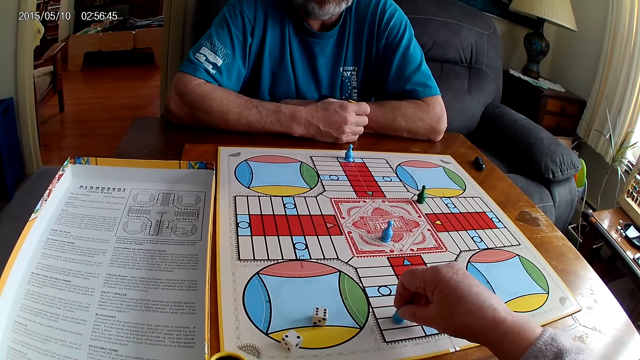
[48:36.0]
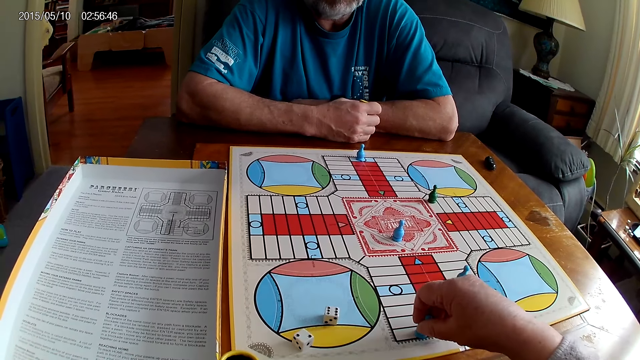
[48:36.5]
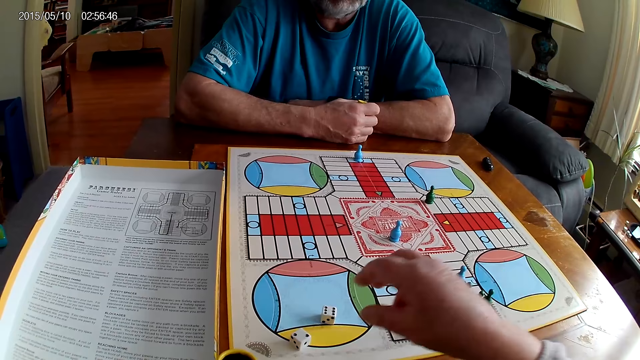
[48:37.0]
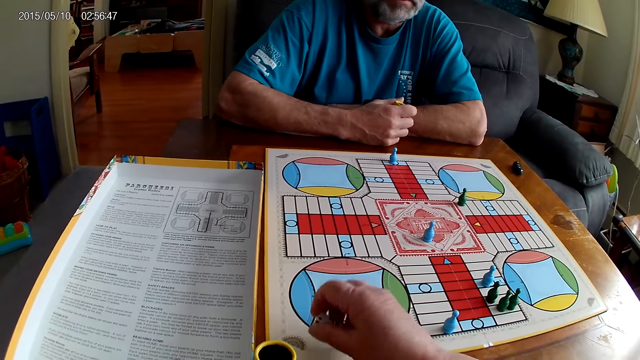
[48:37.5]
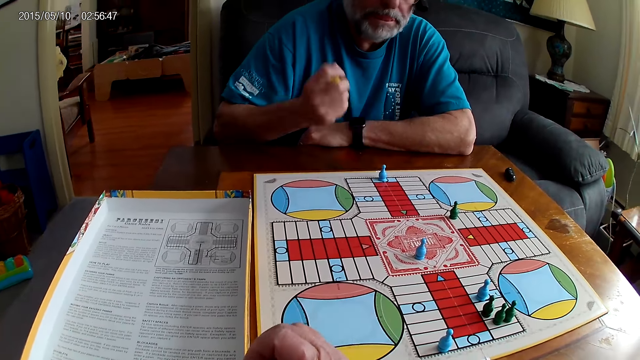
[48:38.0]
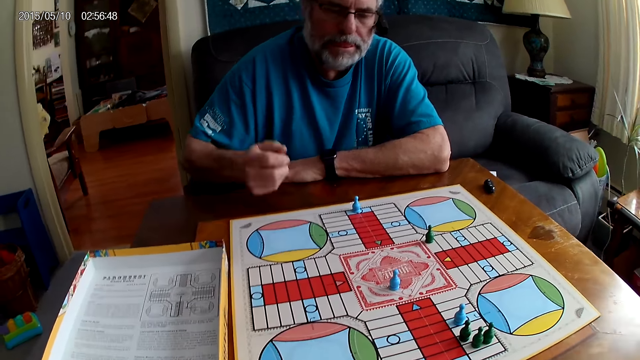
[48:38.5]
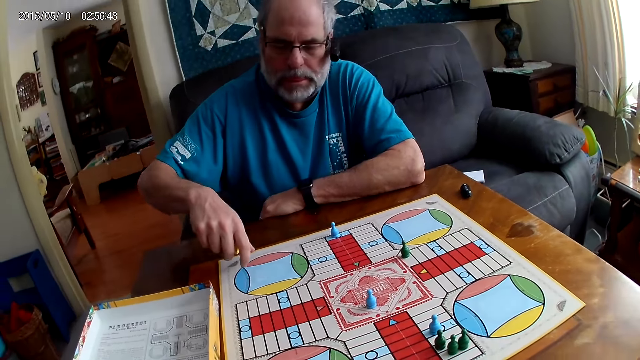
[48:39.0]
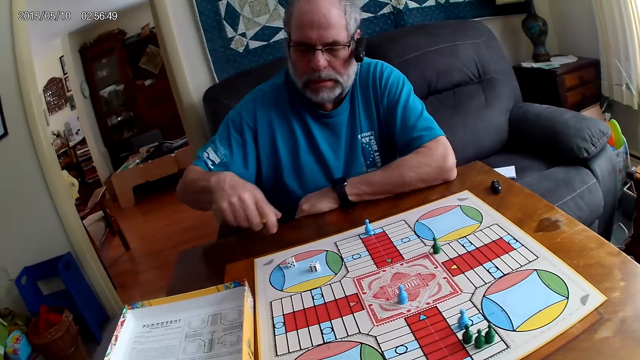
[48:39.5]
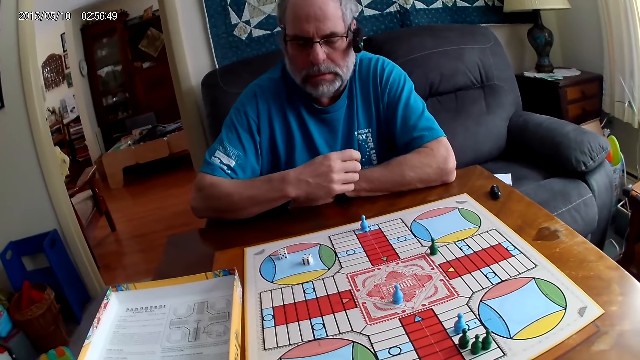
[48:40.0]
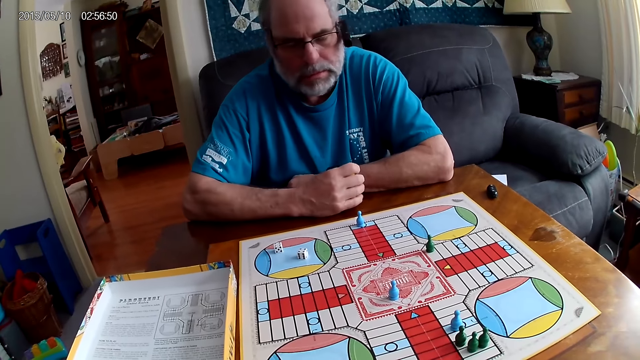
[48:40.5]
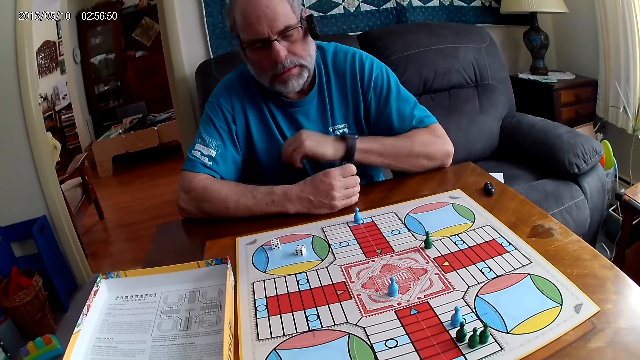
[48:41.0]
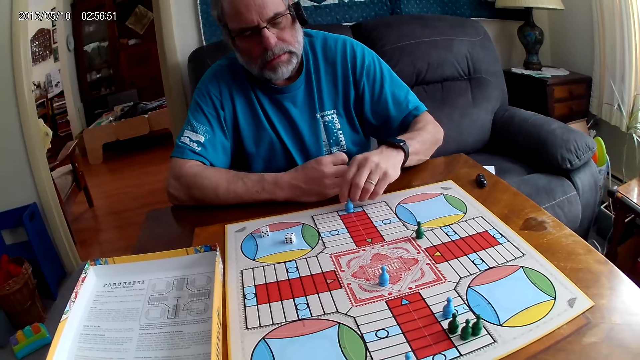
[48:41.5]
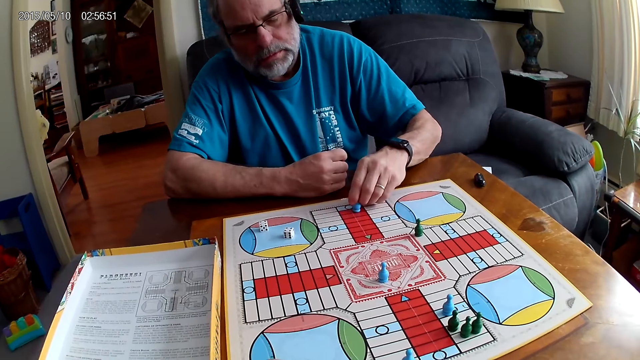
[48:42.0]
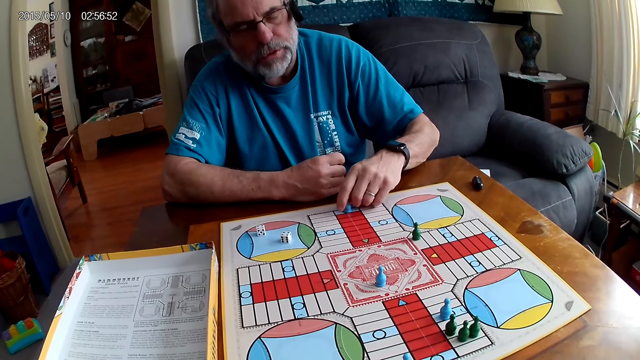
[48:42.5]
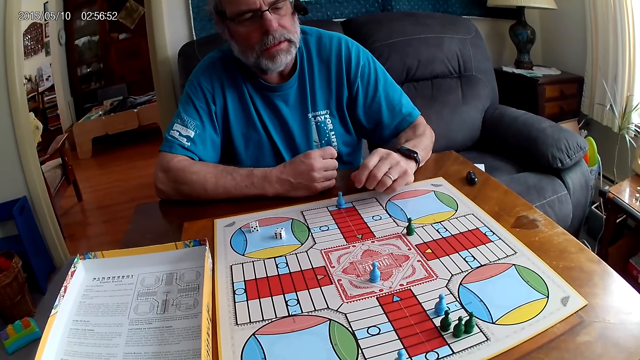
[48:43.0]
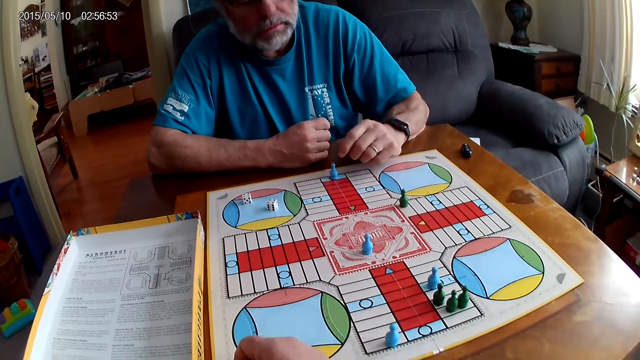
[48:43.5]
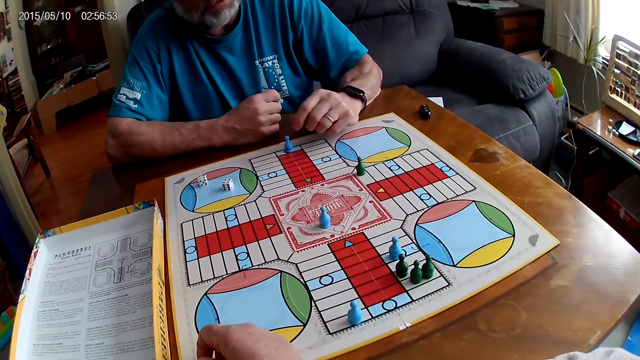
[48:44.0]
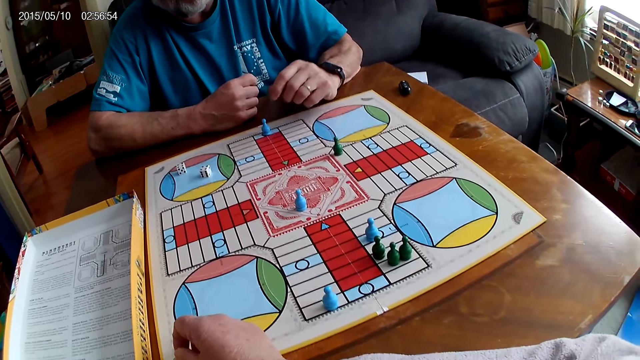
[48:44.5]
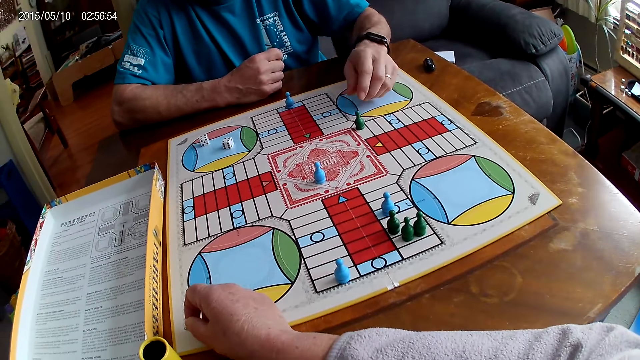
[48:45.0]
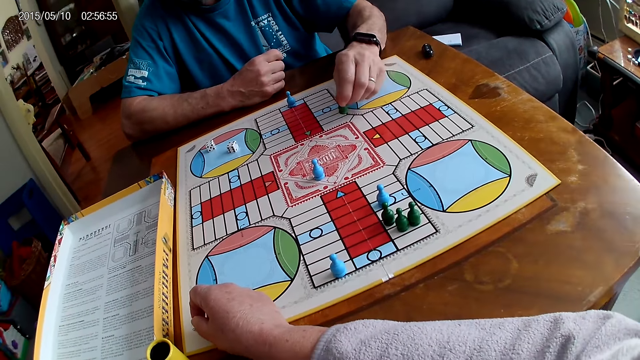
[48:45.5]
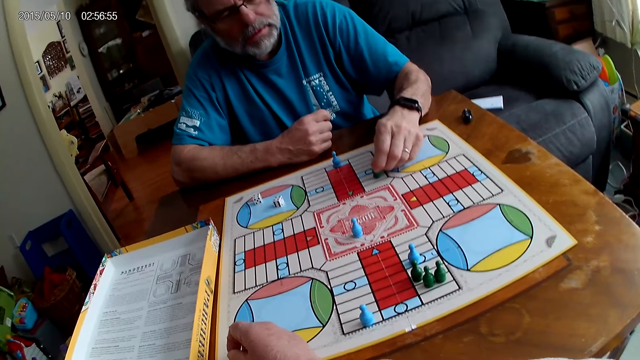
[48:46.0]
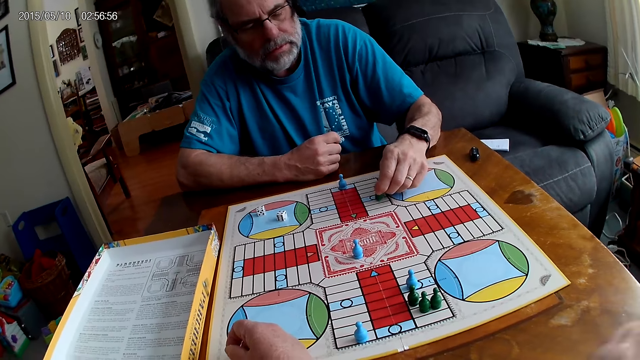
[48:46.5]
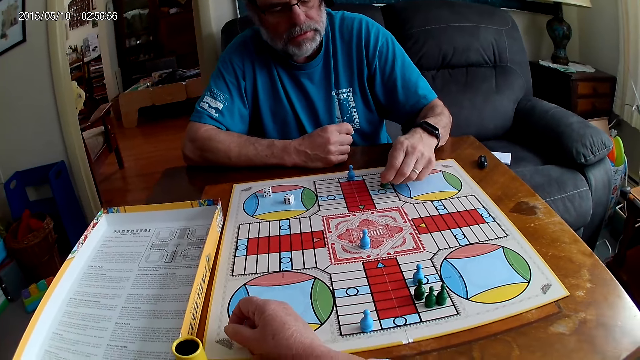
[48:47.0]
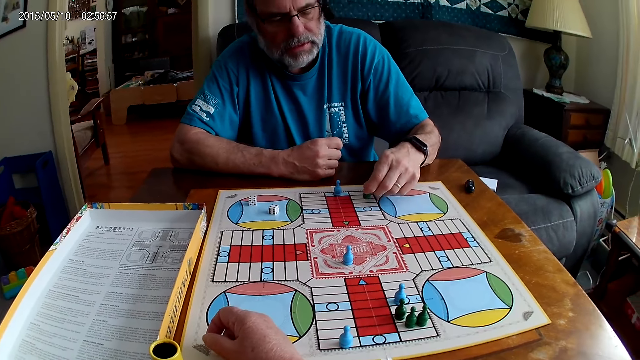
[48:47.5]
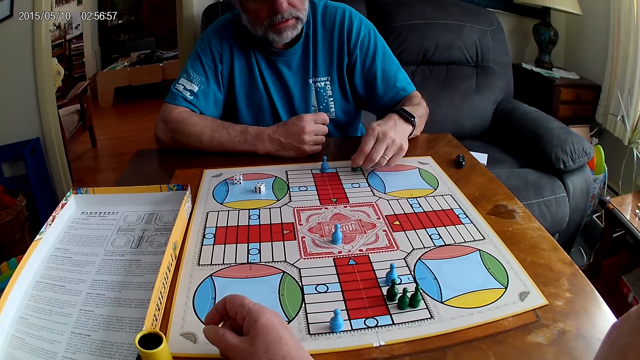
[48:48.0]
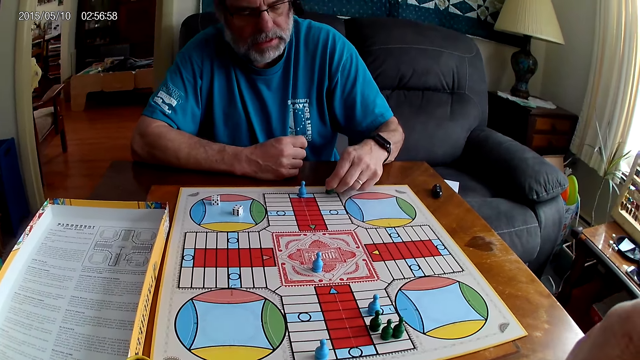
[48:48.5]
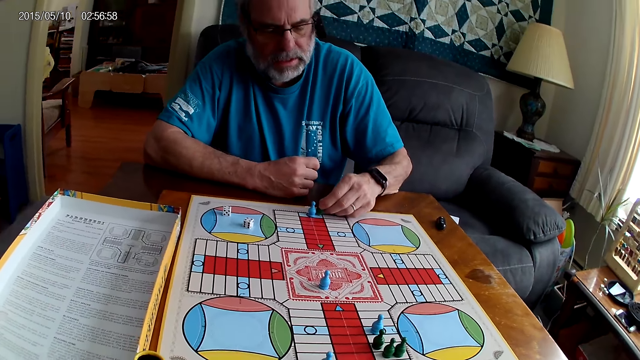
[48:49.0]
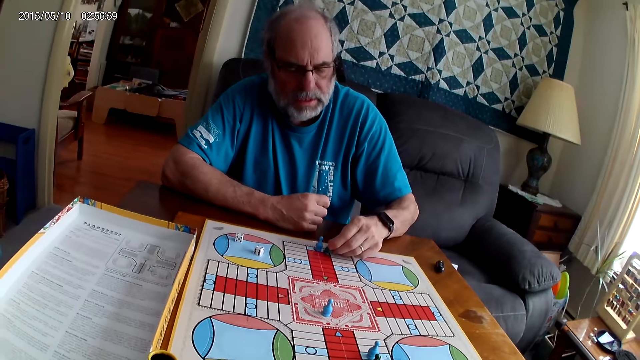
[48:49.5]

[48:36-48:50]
The camera wearer places the Ludo pawn on the board. They take the dice from the Ludo board. A man shakes the dice shaker. The camera wearer puts the Ludo pawn into the dice shaker. The man shakes the dice shaker again. The camera wearer stares at the board. The man plays Ludo. The man pours the dice on the board. He pours the dice on the board again. The man stares at the board. He stares at the board again. The man picks up a Ludo pawn. He picks up the Ludo pawn again. The man moves the Ludo pawn on the board, places the Ludo pawn on the board and stares at the board. The man picks up the Ludo pawn. He picks up the Ludo pawn again. The man moves the Ludo pawn on the board. He moves the Ludo pawn on the board again.

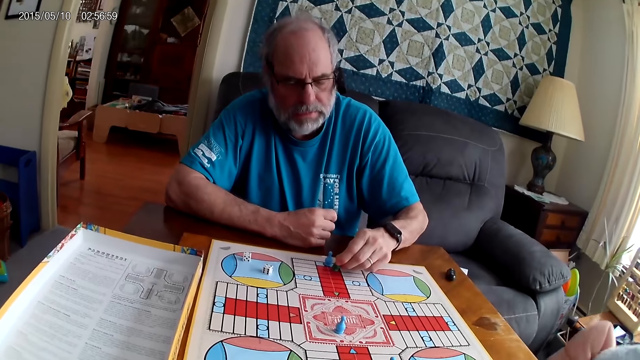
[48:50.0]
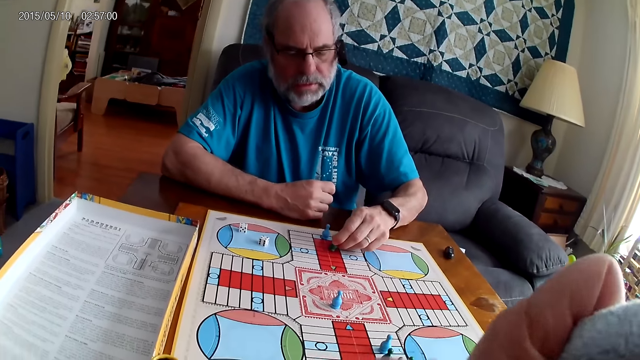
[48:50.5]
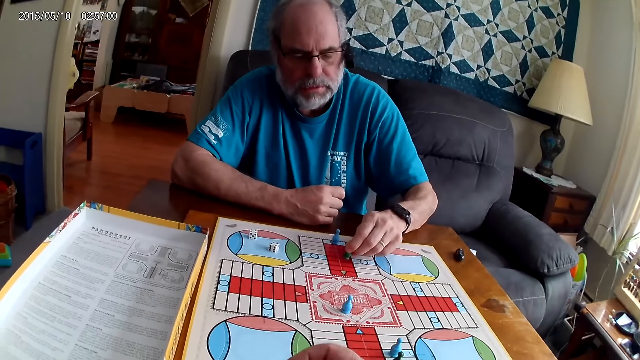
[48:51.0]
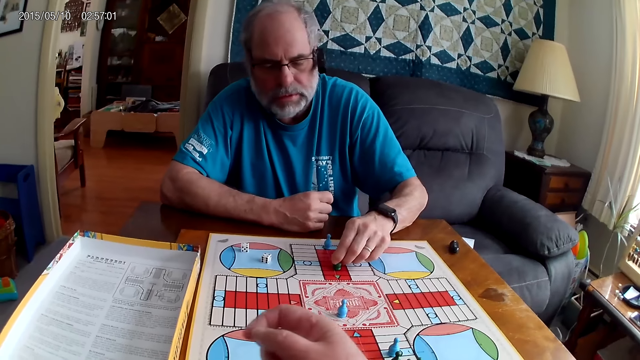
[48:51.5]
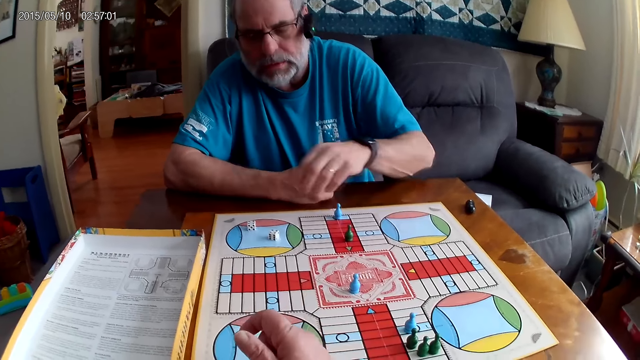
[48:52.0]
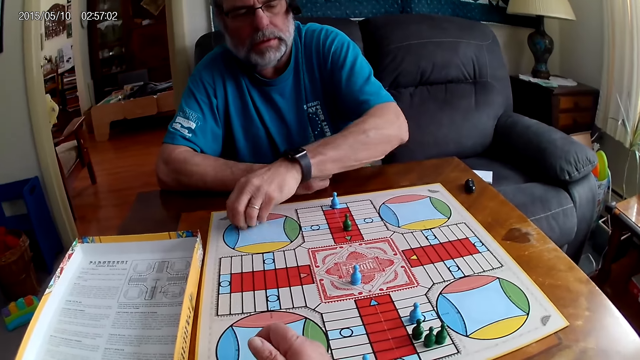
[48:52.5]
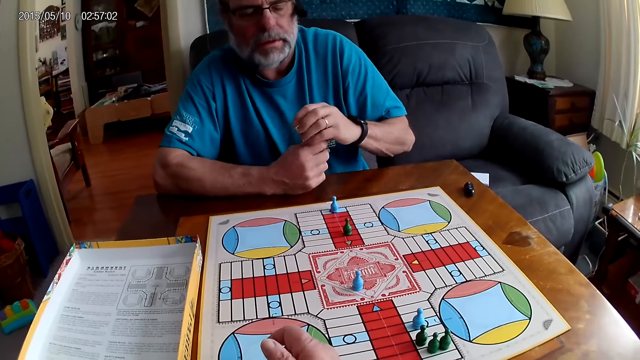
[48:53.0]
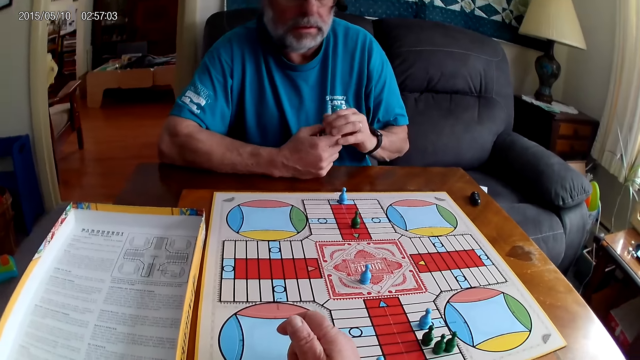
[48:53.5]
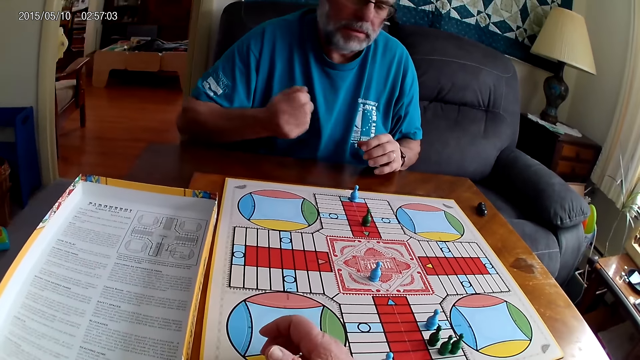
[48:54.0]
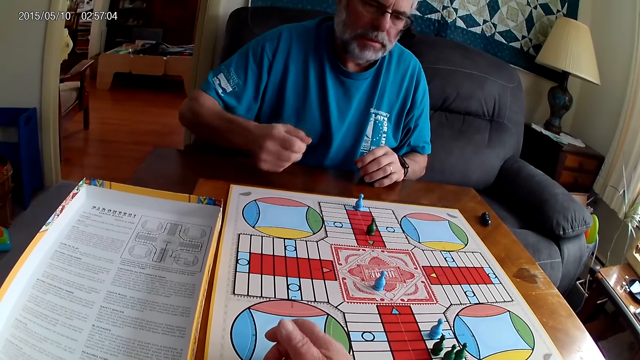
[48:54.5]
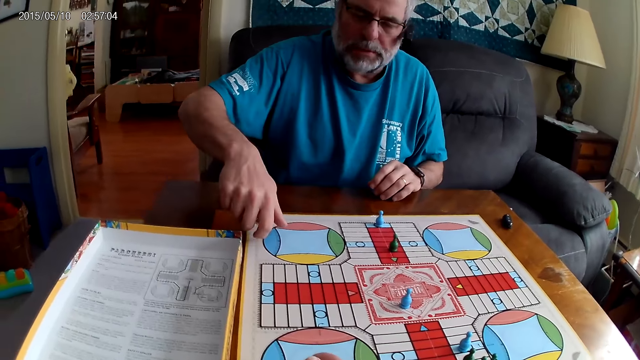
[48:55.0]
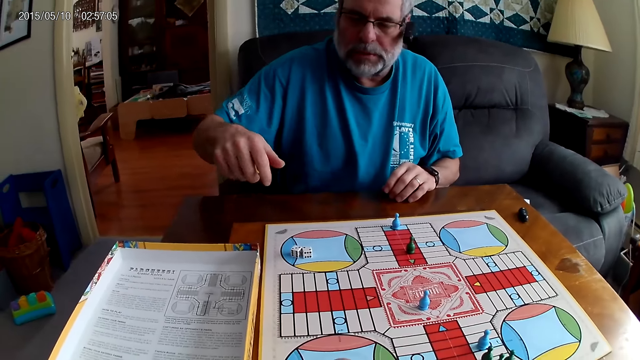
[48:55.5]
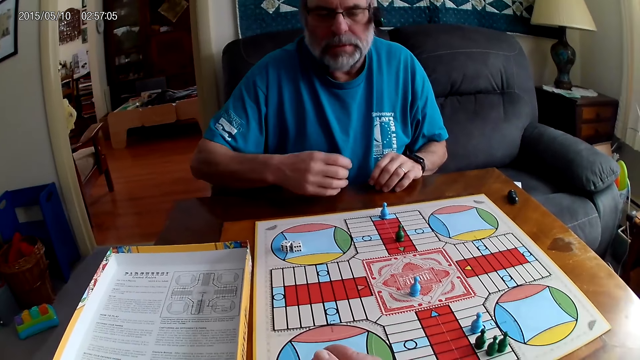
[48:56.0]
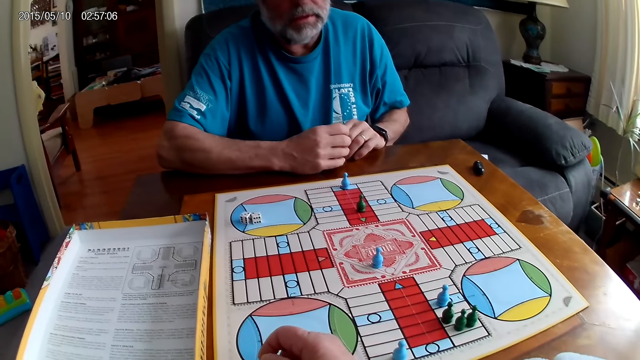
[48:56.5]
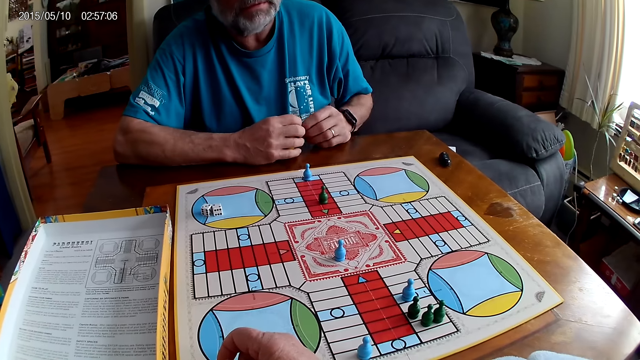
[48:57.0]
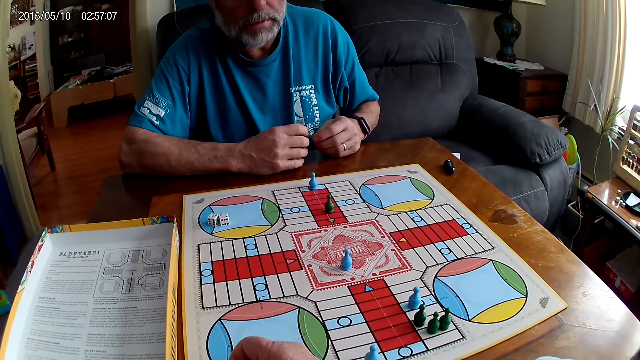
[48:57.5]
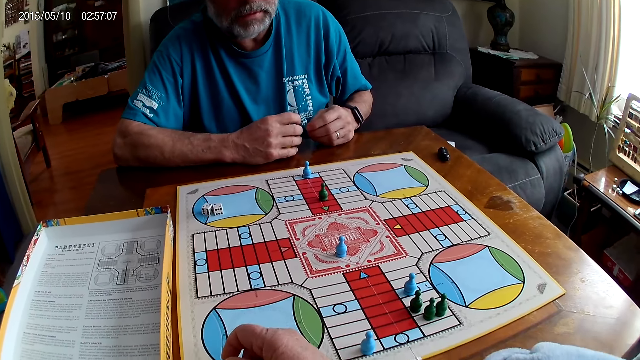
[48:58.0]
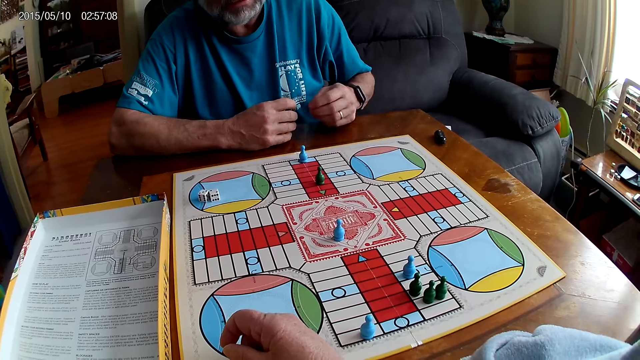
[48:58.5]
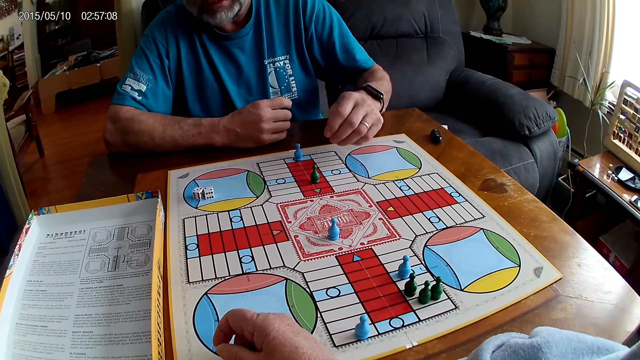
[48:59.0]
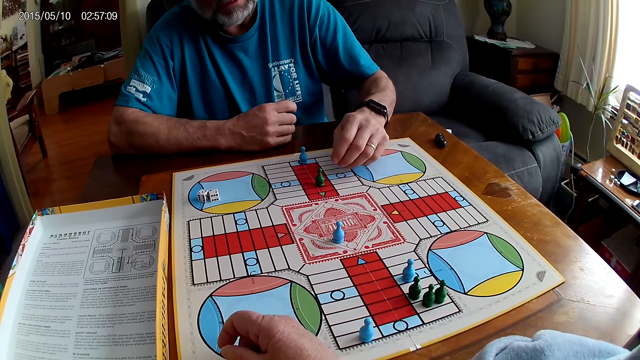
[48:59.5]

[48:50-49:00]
A man places a Ludo pawn on the board. He places the Ludo pawn on the board again. The camera wearer stretches the hand. The man takes the dice from the Ludo board. The man puts the dice into the dice shaker. He puts the dice into the dice shaker again. The man shakes the dice shaker, plays Ludo and pours the dice on the board. The man stares at the board. He stares at the board again.
